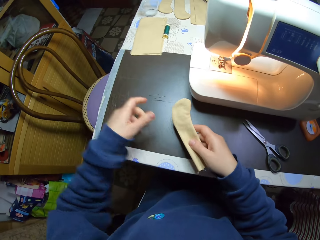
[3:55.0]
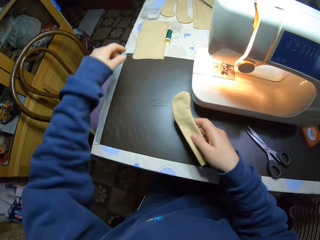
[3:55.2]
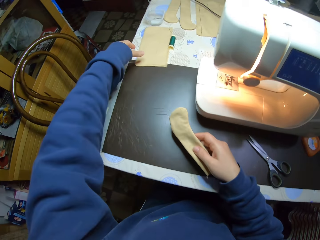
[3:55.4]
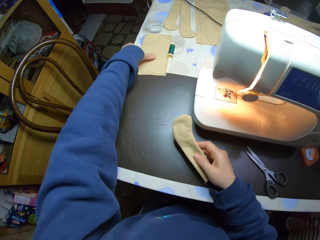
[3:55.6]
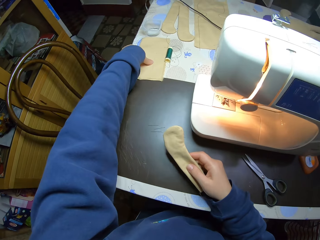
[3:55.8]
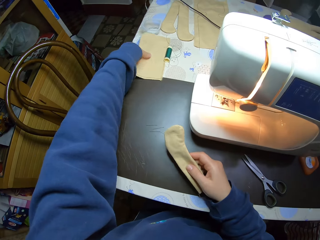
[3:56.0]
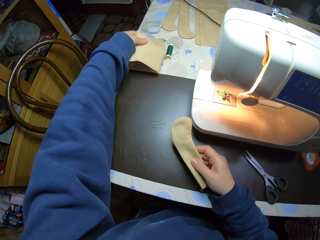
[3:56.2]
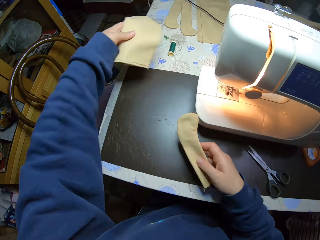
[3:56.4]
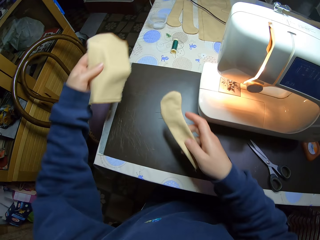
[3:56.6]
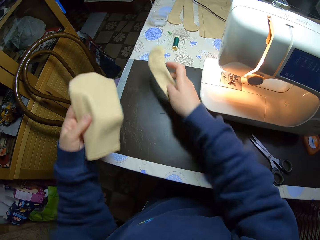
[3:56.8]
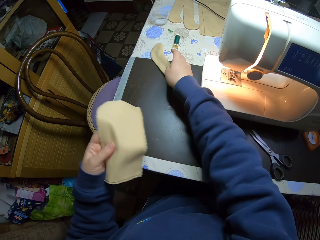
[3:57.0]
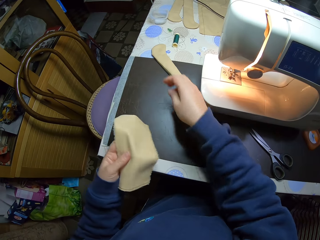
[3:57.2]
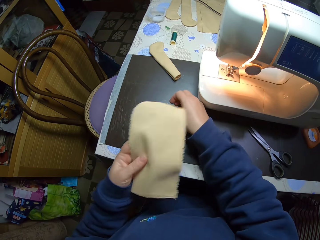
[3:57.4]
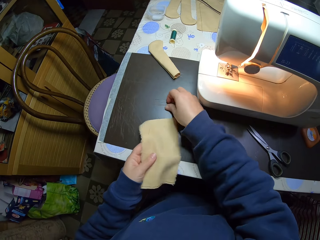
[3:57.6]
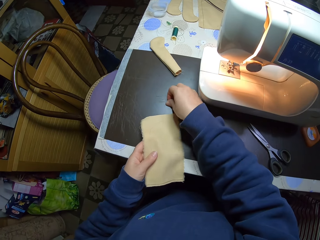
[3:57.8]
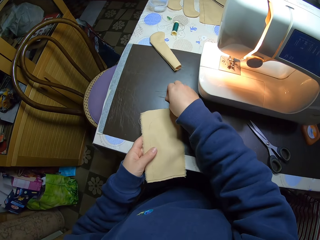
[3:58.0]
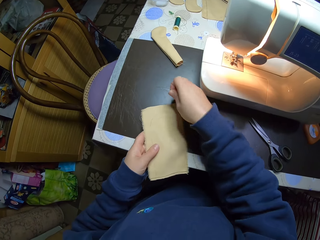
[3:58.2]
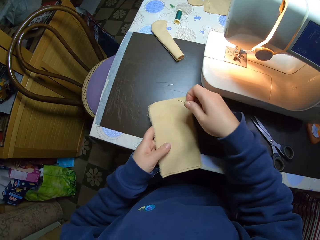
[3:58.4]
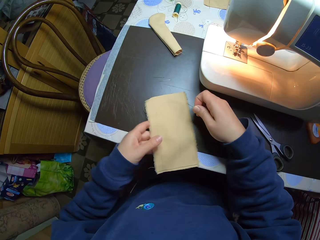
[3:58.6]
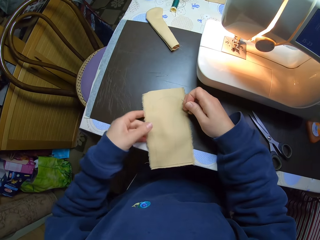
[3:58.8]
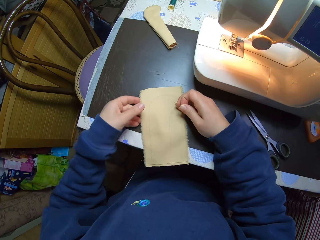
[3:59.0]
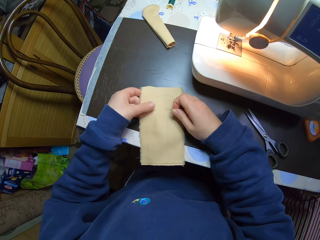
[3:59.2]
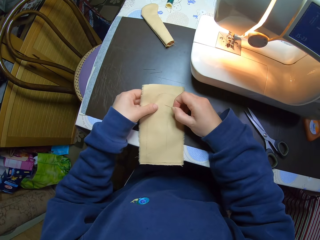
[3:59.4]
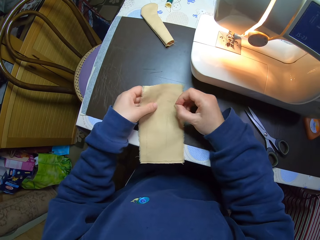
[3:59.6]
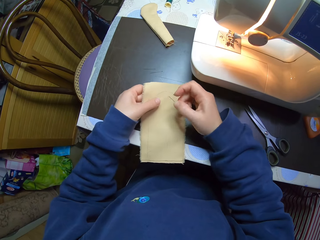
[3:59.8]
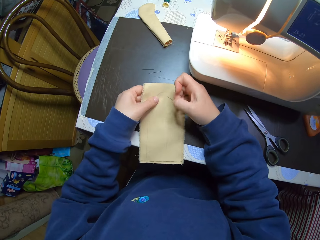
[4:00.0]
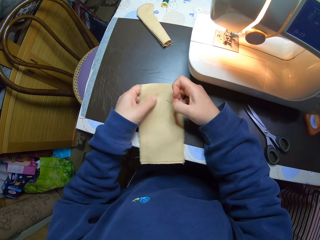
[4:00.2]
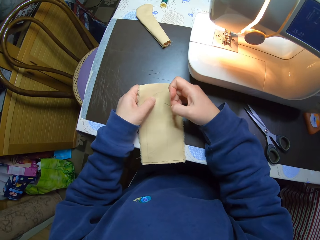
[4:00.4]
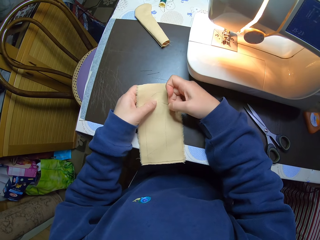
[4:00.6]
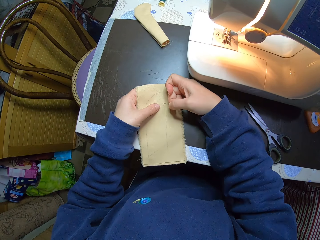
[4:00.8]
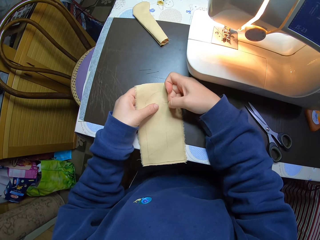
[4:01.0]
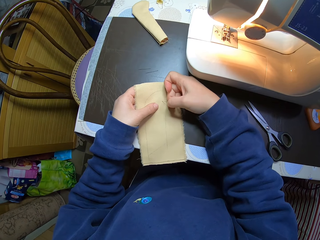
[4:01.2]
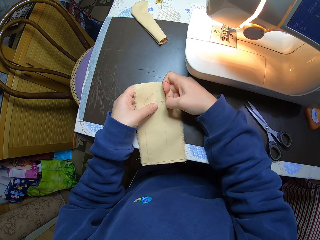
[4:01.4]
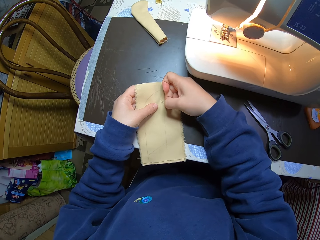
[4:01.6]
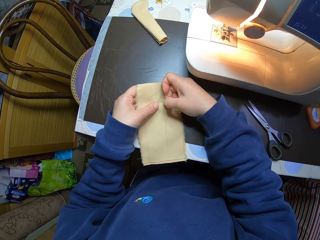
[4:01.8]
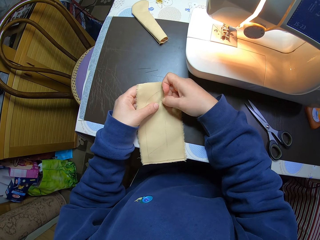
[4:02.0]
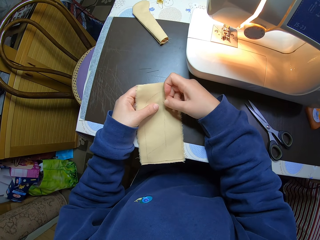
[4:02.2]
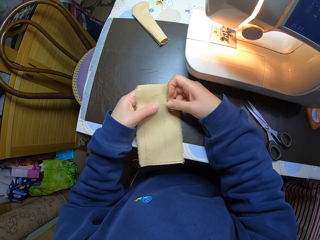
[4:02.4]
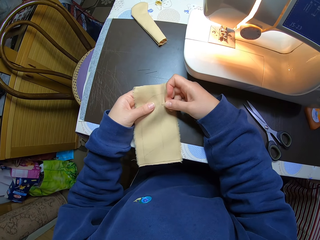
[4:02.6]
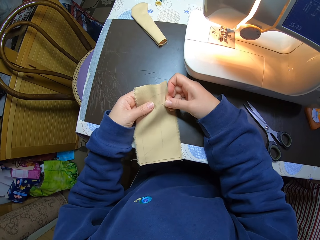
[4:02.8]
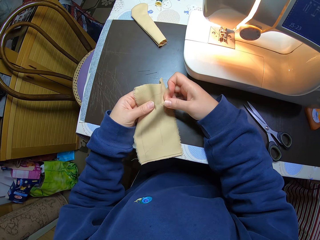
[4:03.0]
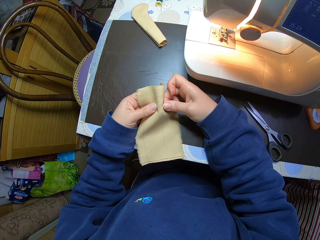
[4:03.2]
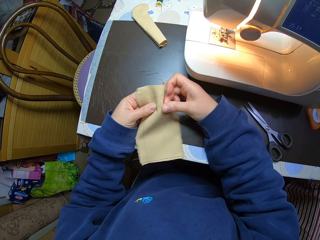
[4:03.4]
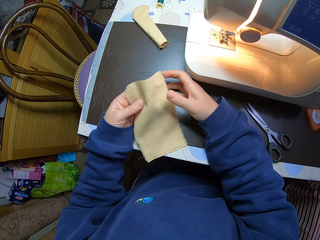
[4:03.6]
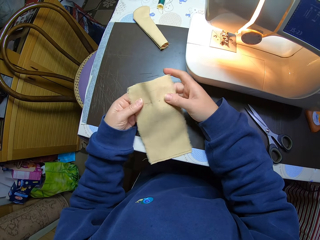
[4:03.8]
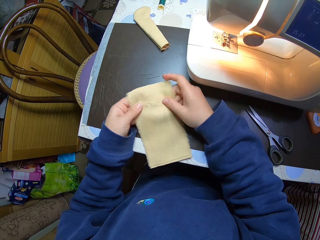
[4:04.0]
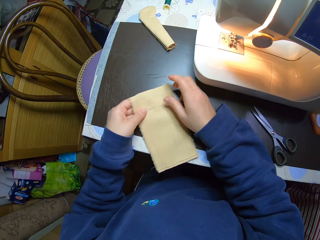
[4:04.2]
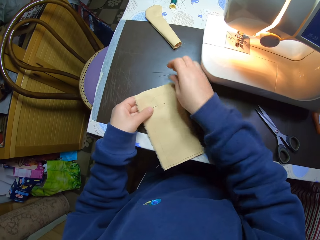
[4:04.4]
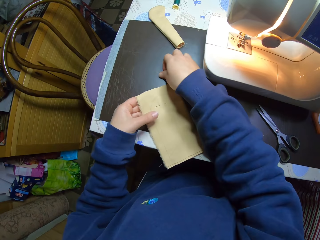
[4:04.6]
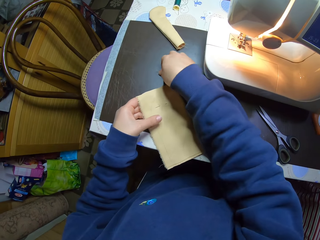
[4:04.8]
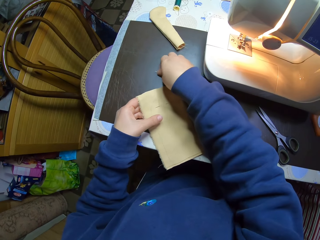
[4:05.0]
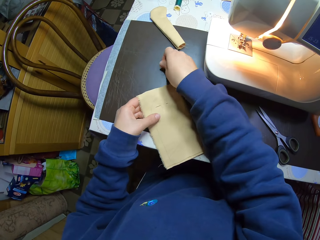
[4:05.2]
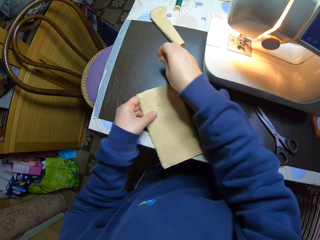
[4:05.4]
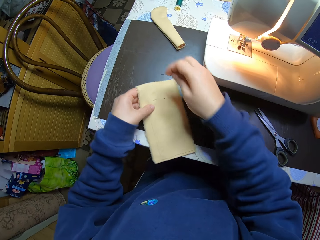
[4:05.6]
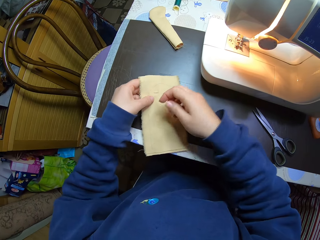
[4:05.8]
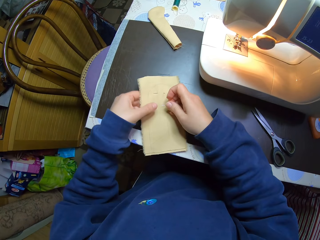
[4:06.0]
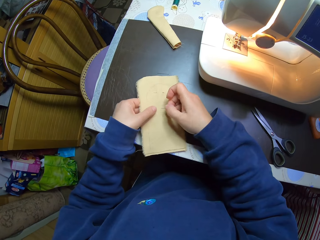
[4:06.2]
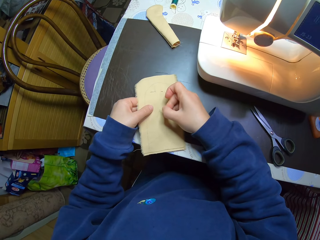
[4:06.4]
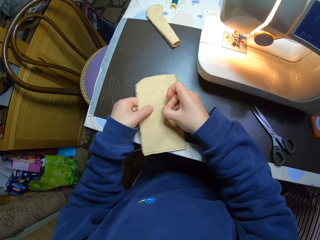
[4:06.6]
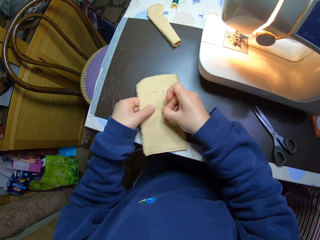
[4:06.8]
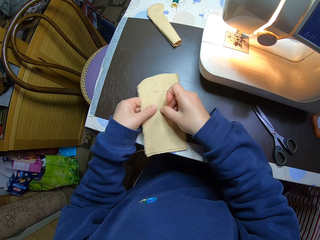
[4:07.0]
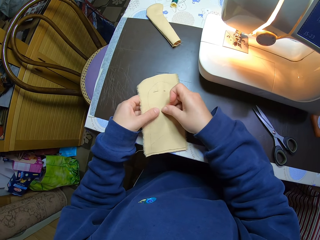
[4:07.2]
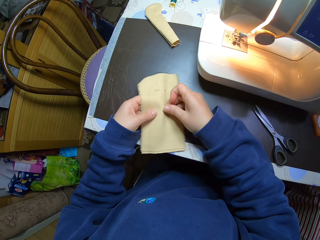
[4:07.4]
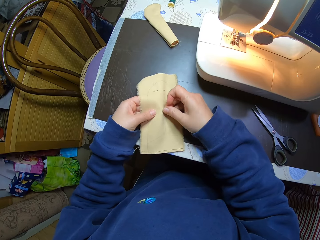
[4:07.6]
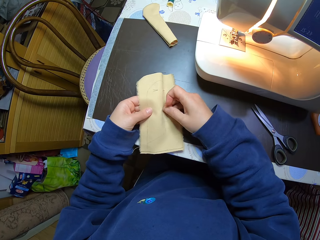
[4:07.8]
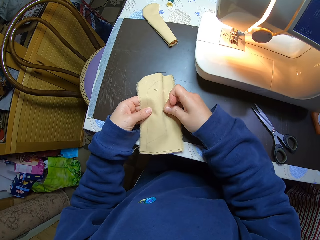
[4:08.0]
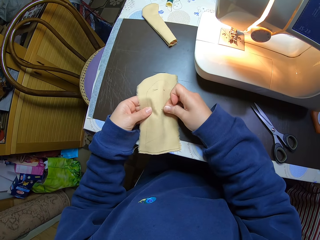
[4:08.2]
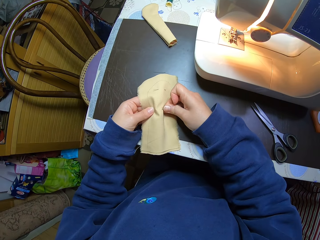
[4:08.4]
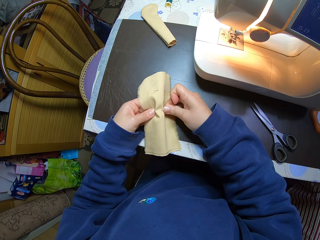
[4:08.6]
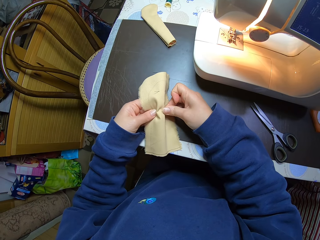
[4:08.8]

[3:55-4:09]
The camera wearer picks another fabric from the table with her left hand. She drops the fabric in her right hand on the table. She picks the third needle from the table. She inserts the needle into the fabric. She picks the first needle from the table. She puts the needle in the fabric.

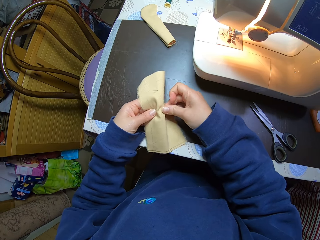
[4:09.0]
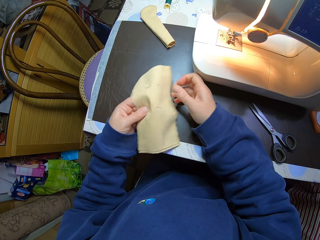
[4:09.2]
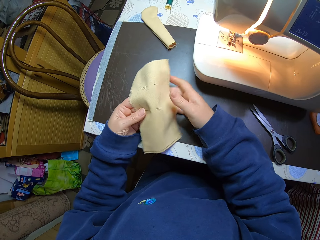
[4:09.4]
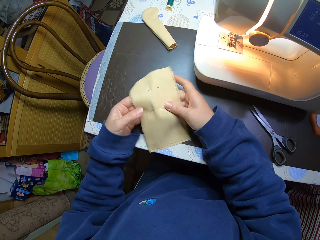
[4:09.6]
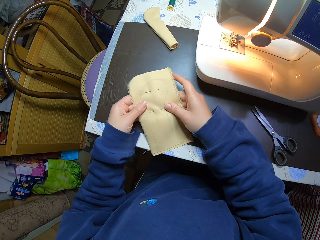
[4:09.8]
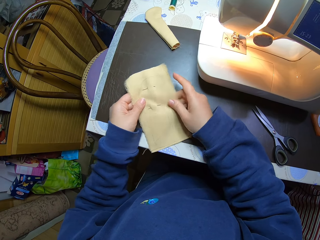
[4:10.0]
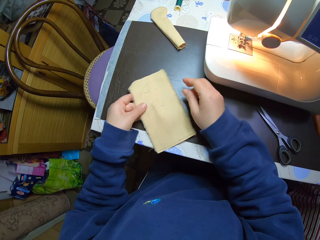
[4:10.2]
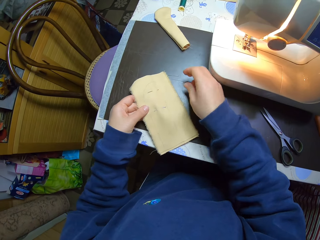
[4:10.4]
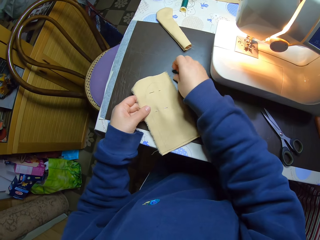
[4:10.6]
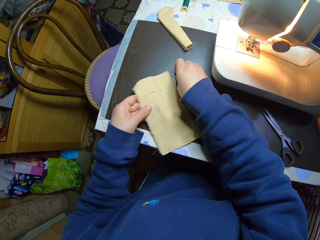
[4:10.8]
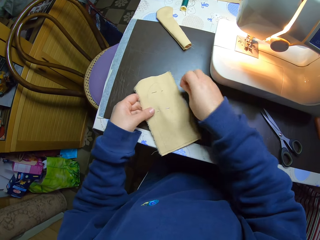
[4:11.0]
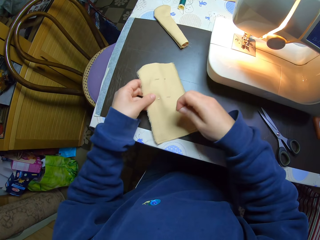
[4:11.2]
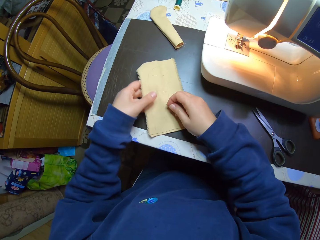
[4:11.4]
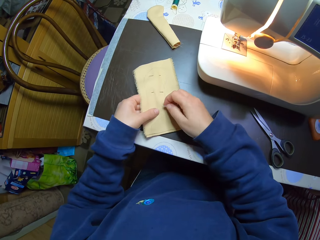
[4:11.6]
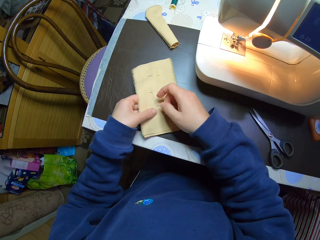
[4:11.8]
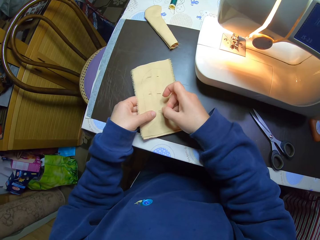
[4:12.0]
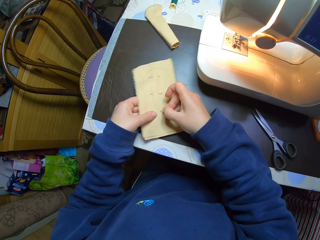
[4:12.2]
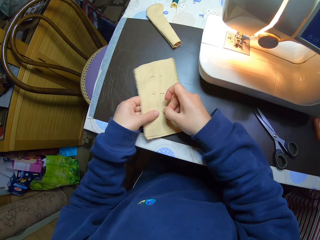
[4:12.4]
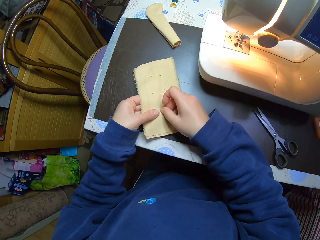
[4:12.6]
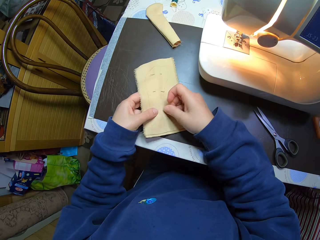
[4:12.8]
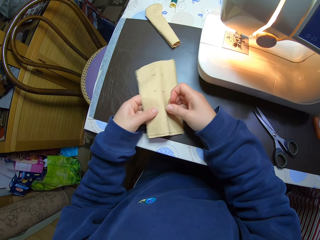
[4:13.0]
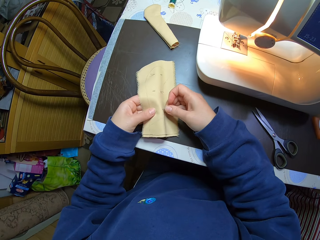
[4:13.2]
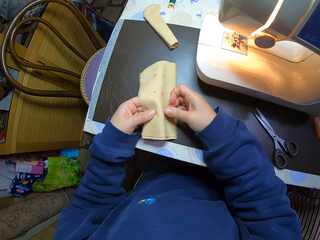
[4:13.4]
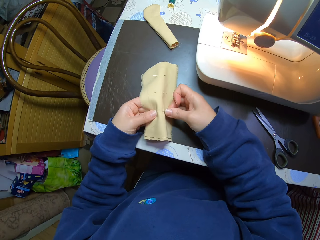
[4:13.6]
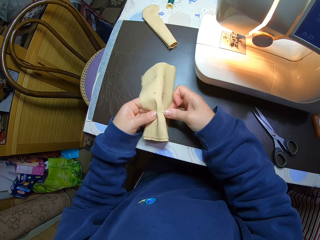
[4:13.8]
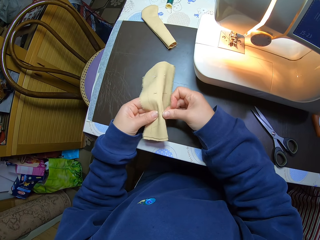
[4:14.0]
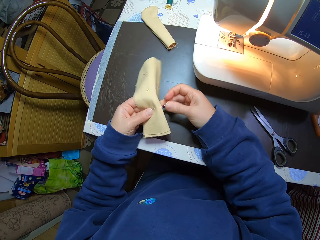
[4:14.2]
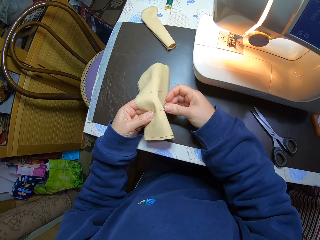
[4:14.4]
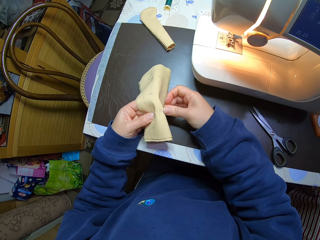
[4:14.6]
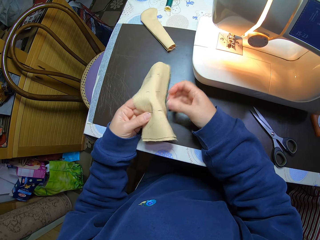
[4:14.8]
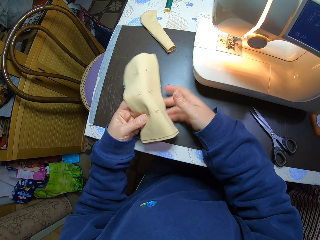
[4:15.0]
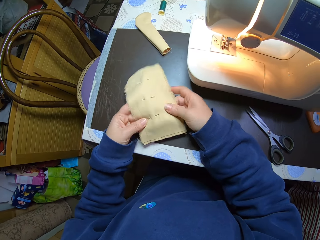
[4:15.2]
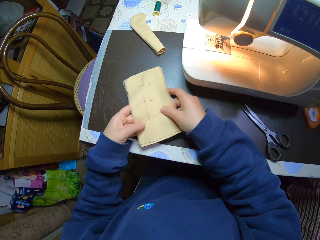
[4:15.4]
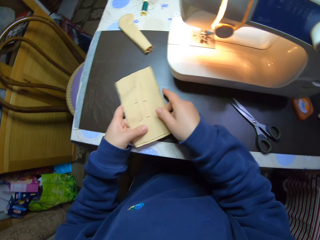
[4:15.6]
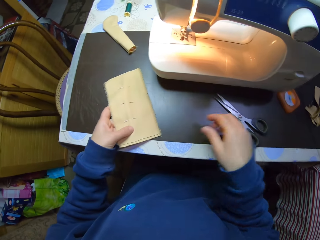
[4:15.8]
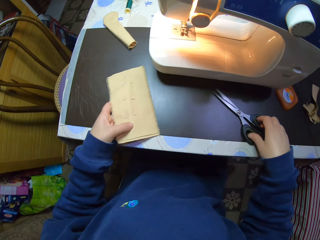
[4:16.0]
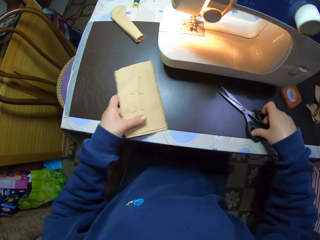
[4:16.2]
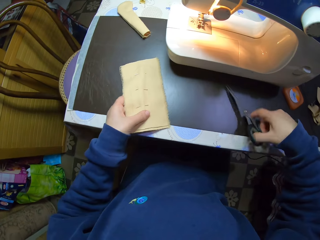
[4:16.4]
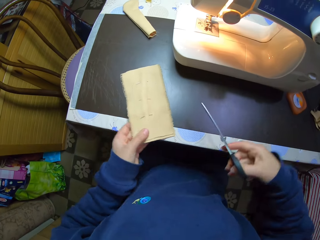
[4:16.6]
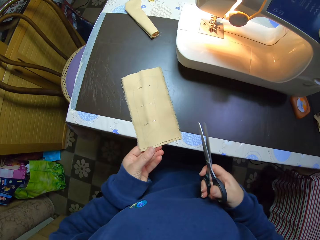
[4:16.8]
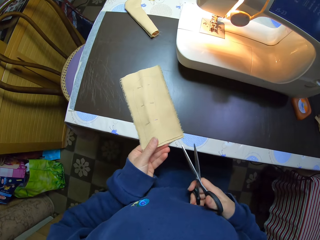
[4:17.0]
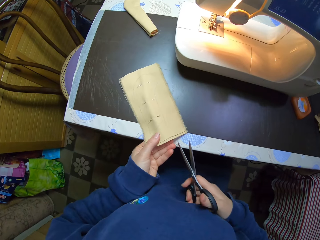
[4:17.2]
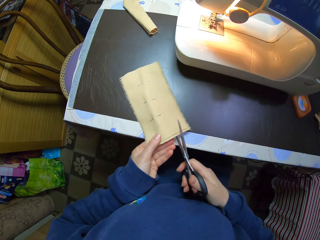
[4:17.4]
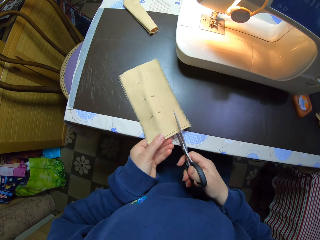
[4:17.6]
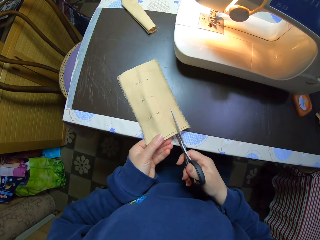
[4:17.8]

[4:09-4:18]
The camera wearer picks the second needle from the table. She inserts the needle into the fabric. She picks the scissors from the table with her right hand. She cuts around the drawing on the fabric with the scissors.
